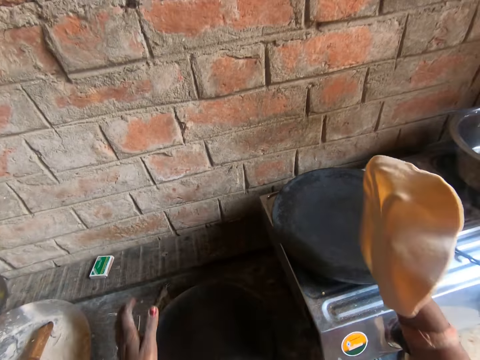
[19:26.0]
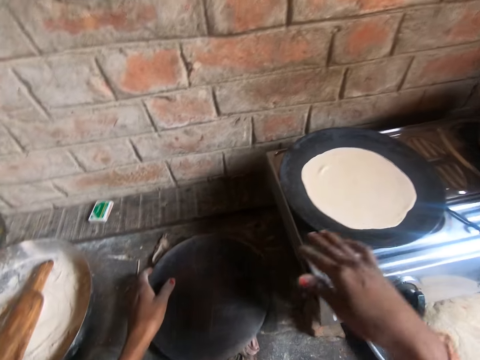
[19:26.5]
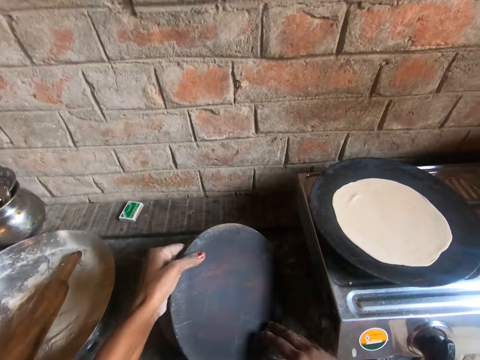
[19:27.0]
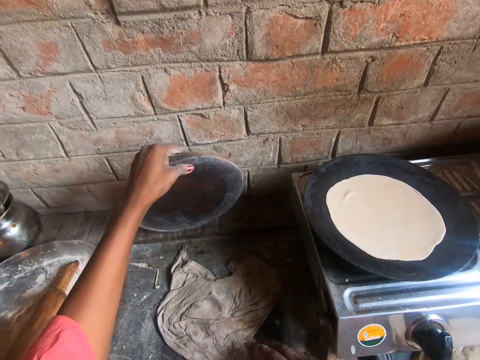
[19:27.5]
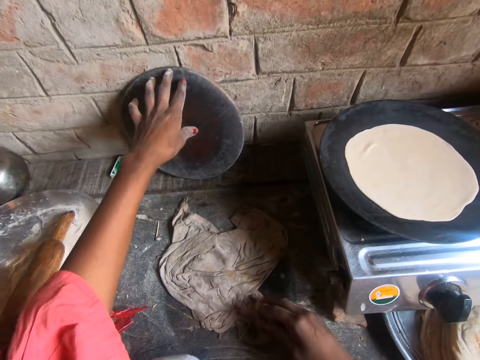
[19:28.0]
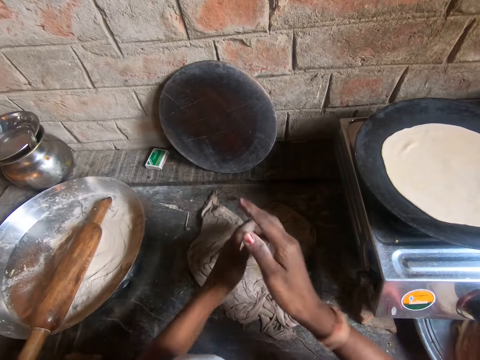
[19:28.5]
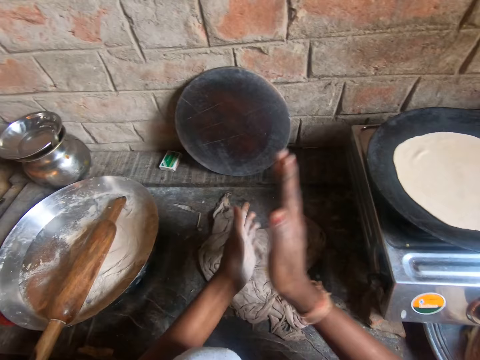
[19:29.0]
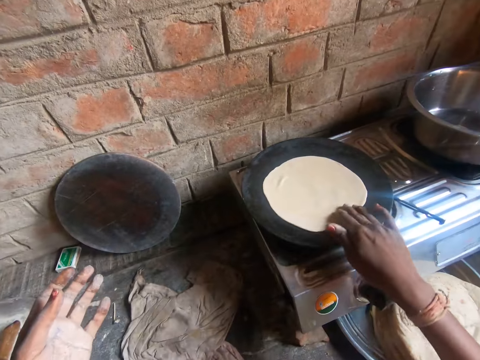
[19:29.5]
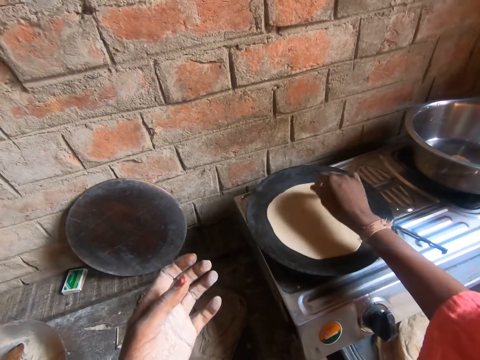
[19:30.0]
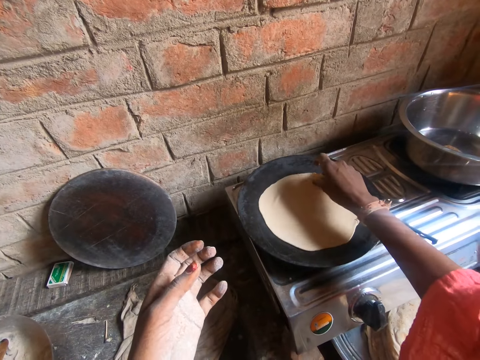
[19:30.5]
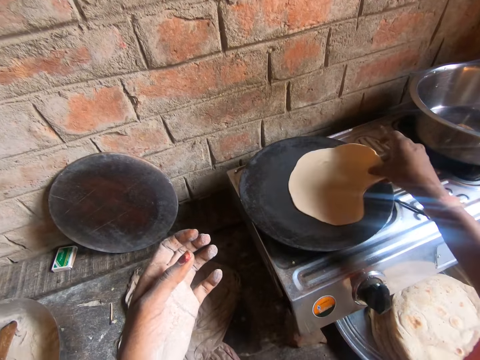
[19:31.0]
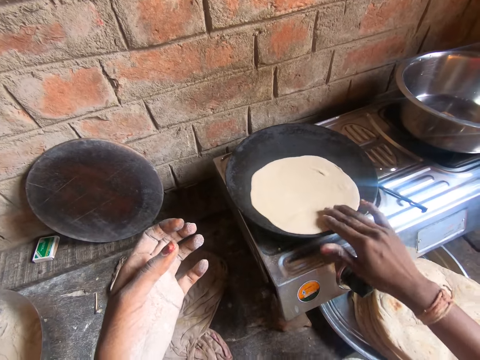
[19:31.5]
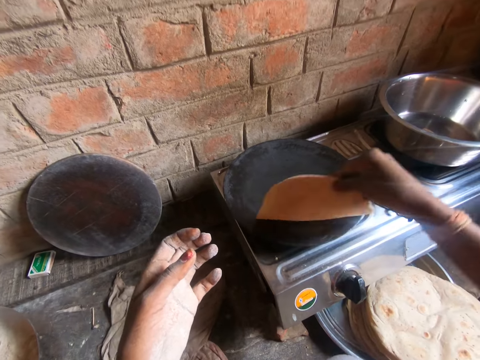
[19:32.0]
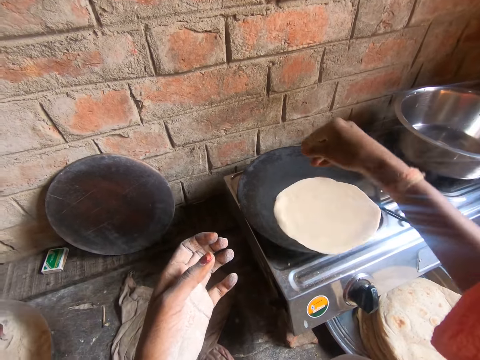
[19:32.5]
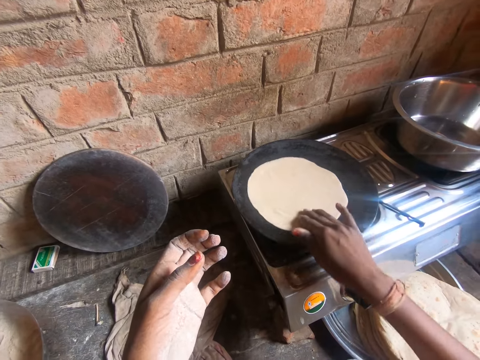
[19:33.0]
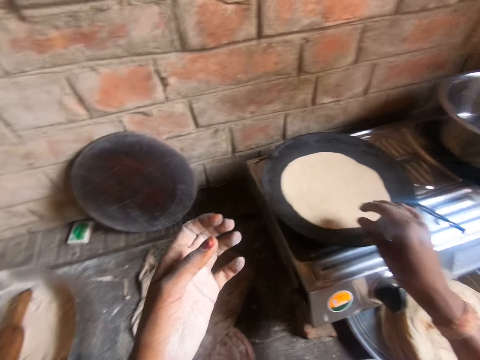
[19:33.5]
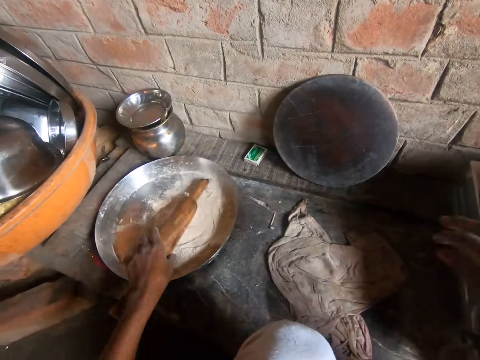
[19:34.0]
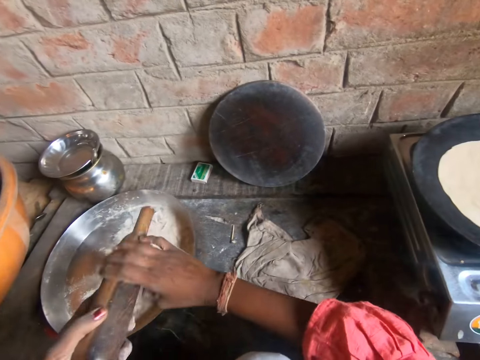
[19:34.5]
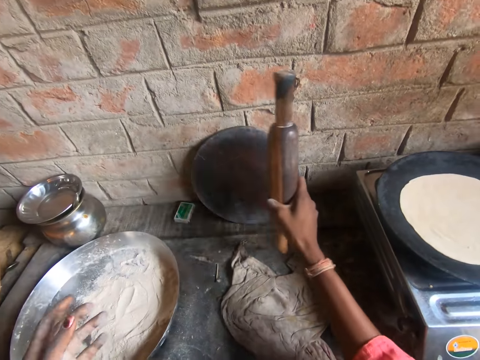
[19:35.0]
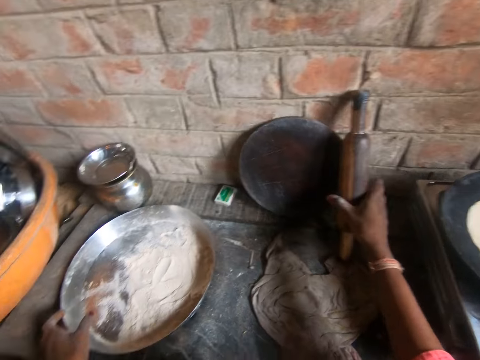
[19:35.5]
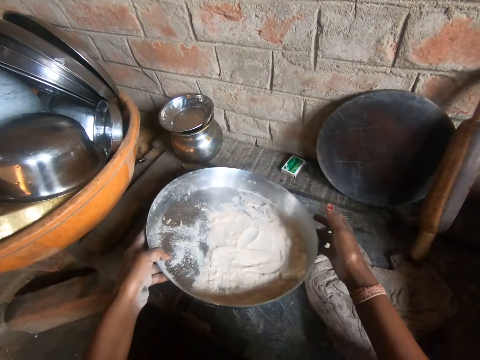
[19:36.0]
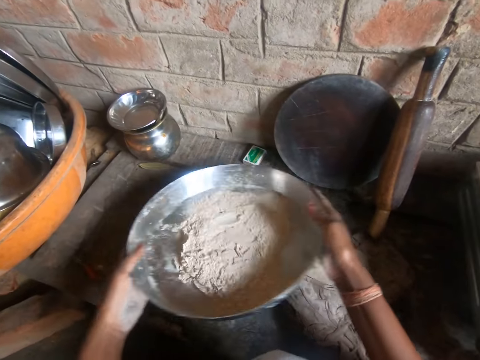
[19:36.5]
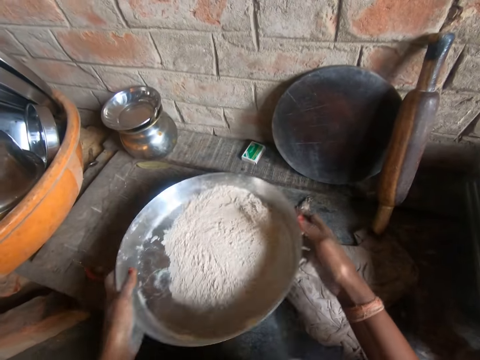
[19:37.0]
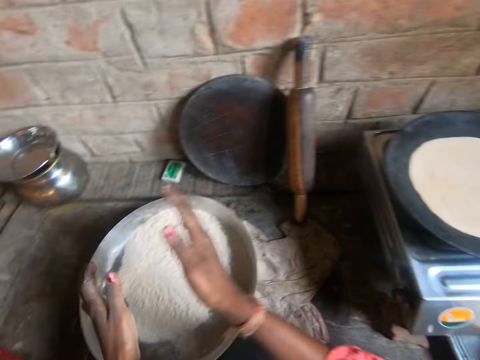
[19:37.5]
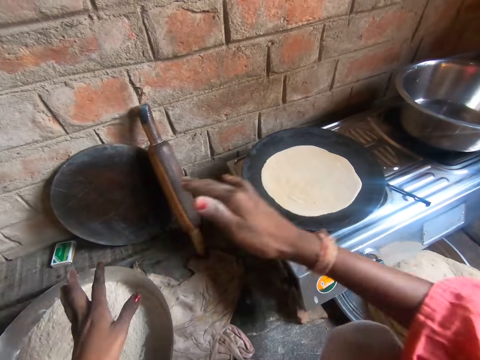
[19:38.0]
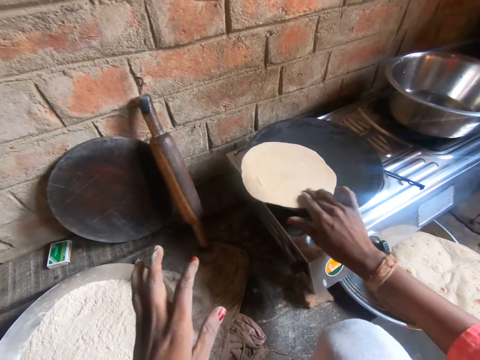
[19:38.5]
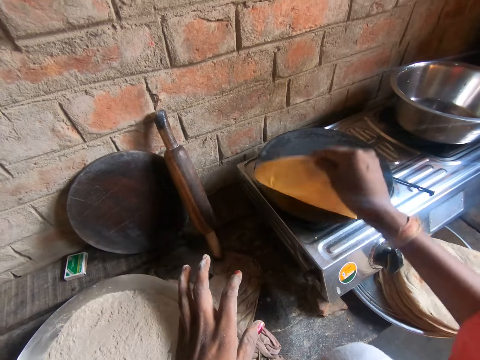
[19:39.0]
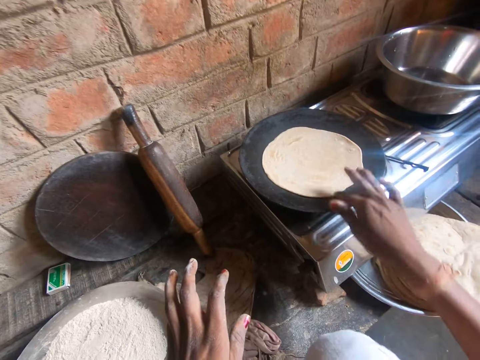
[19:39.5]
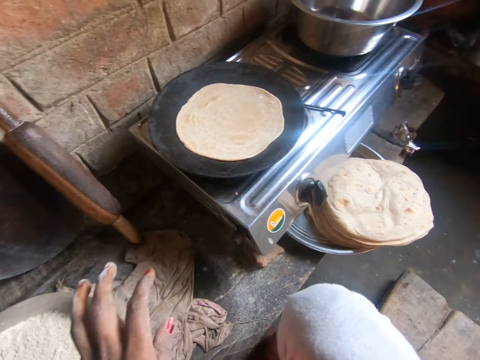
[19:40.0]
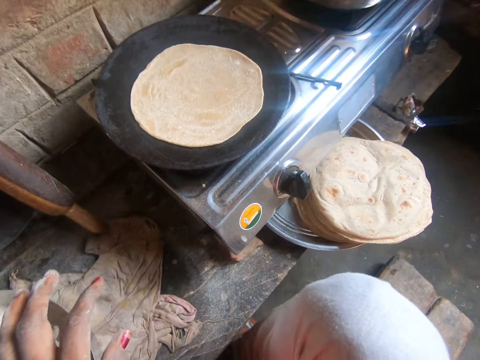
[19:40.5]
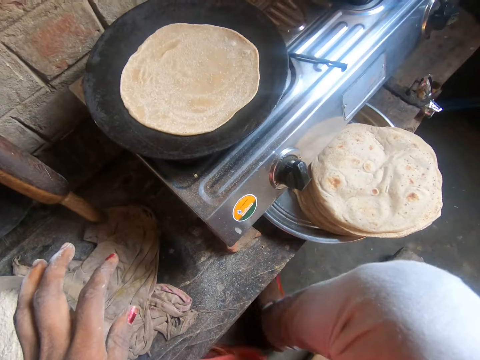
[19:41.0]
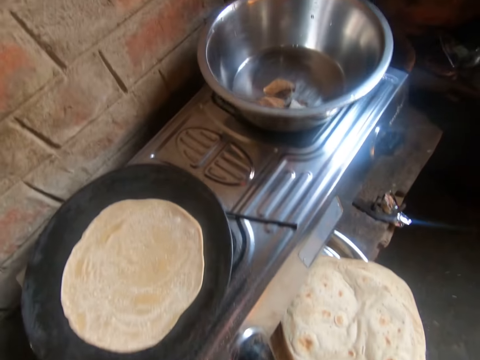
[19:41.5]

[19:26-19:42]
The camera wearer passes the second flattened roti to her left hand with her left hand. She places the second flattened roti on the iron flat pan with her right hand. She leans the round wooden board on the wall with her left hand. She dusts both of her hands. She moves around the second flattened roti on the iron flat pan with her right hand. She checks the frying chapatti. She flips over the second flattened roti on the iron flat pan with her right hand. She moves around the second flattened roti on the iron flat pan with her right hand. She picks the rolling pin from the first metal tray with her left hand. She leans the rolling pin on the wall with her right hand. She moves the flour in the first metal tray with both of her hands. She takes the tray with flour. She dusts both of her hands. She flips over the second flattened roti on the iron flat pan with her right hand. She takes coconut pieces.

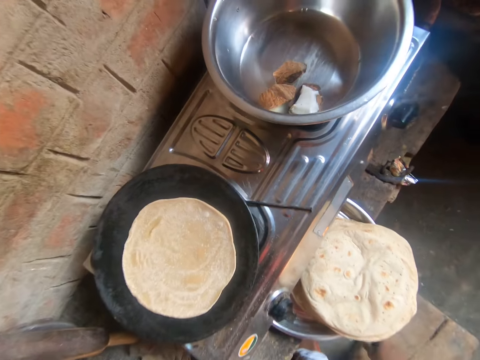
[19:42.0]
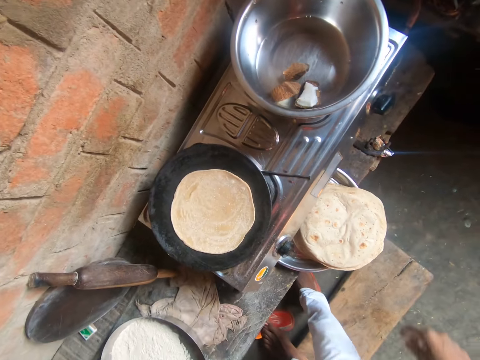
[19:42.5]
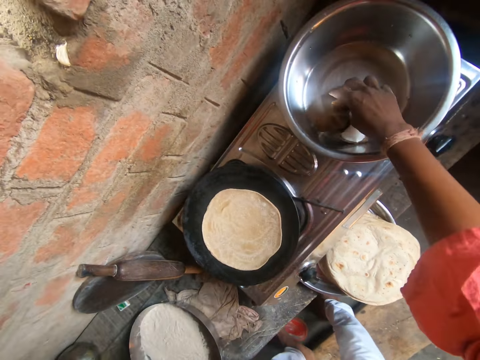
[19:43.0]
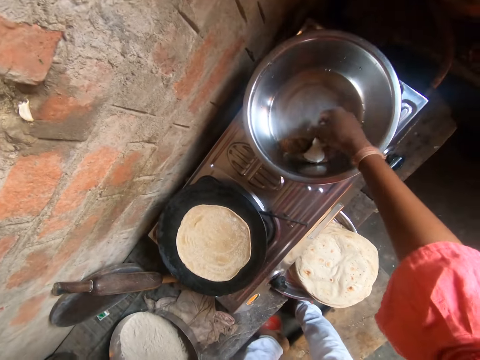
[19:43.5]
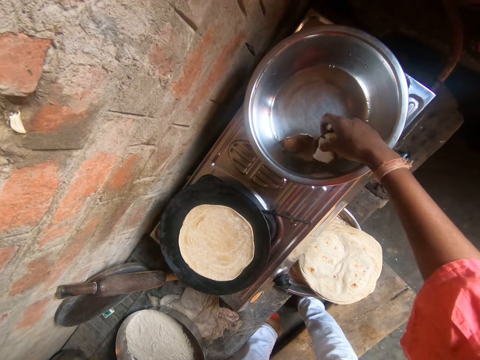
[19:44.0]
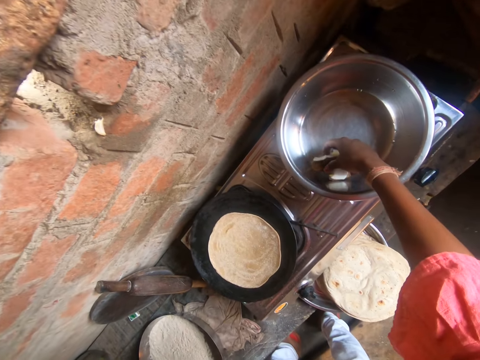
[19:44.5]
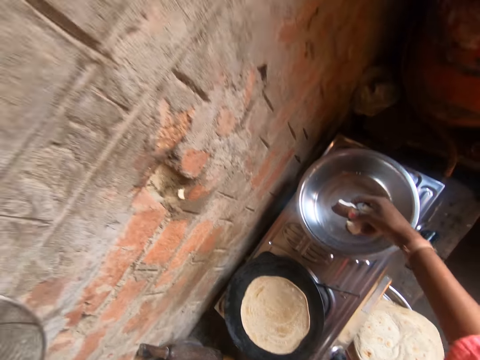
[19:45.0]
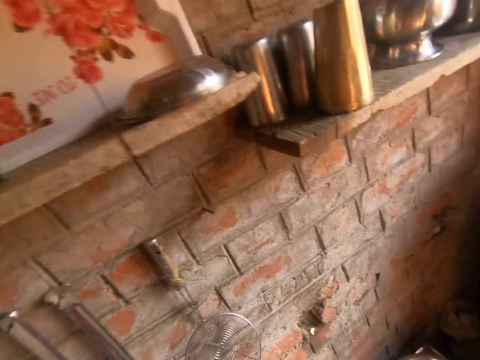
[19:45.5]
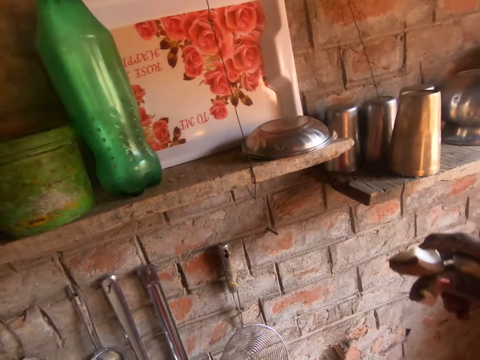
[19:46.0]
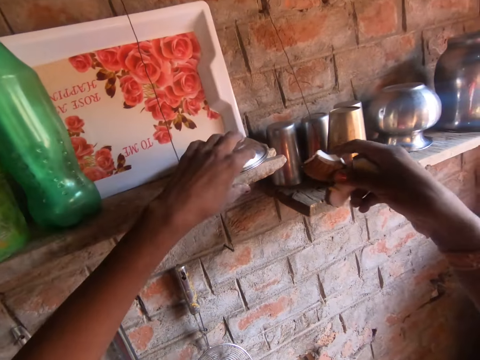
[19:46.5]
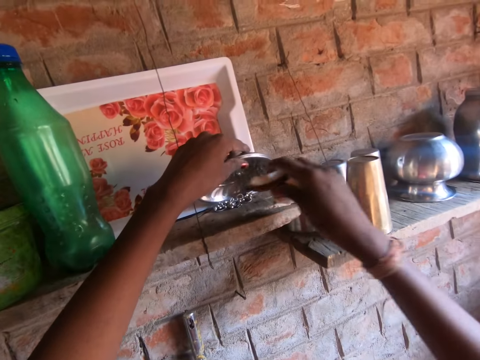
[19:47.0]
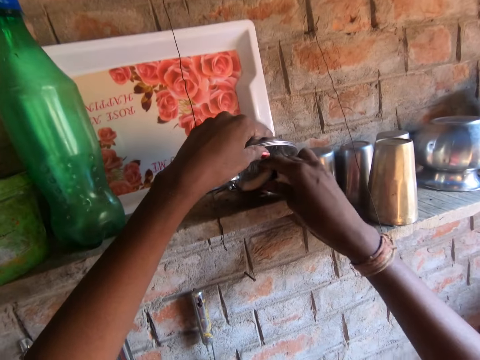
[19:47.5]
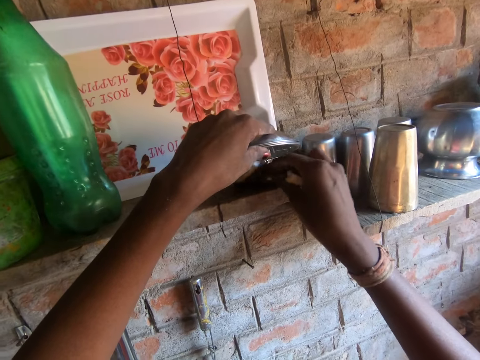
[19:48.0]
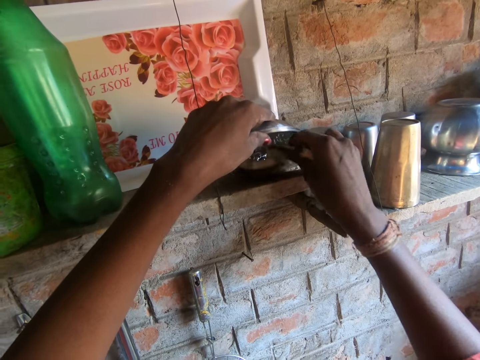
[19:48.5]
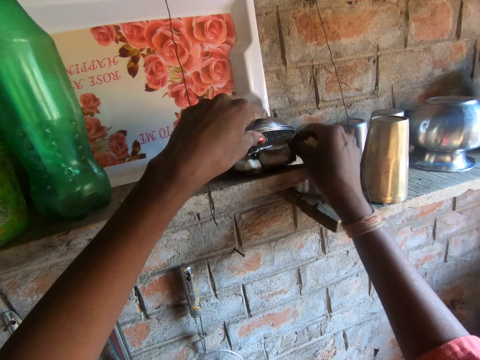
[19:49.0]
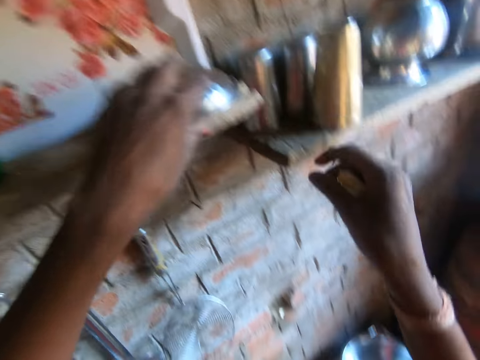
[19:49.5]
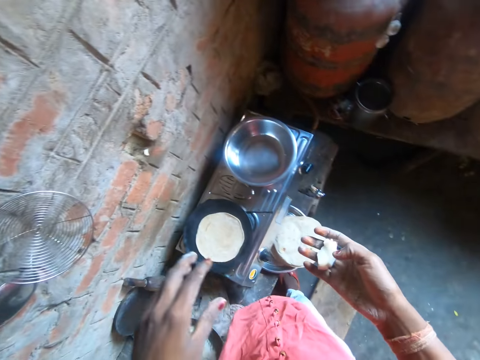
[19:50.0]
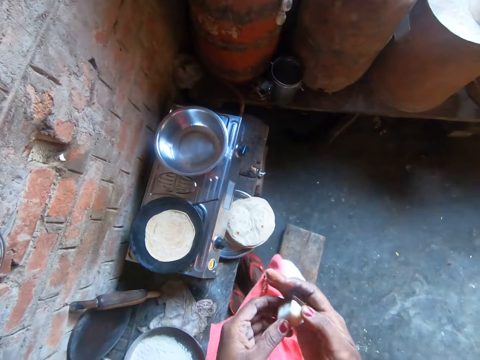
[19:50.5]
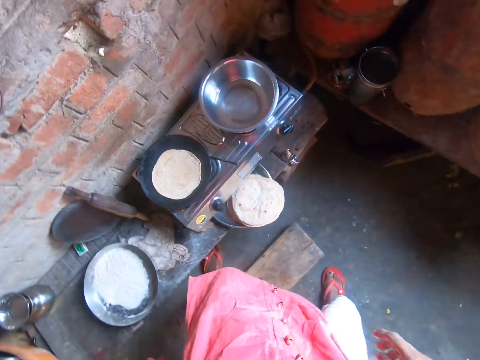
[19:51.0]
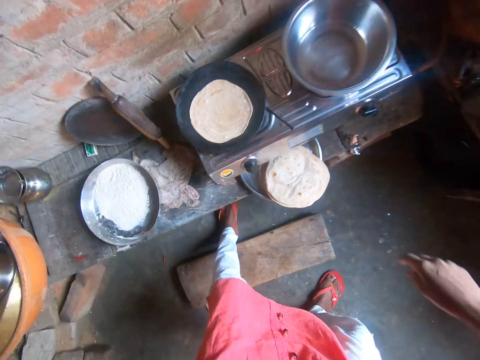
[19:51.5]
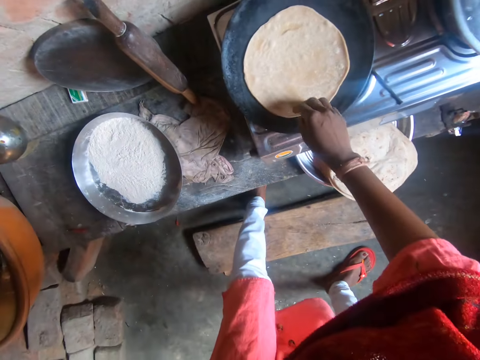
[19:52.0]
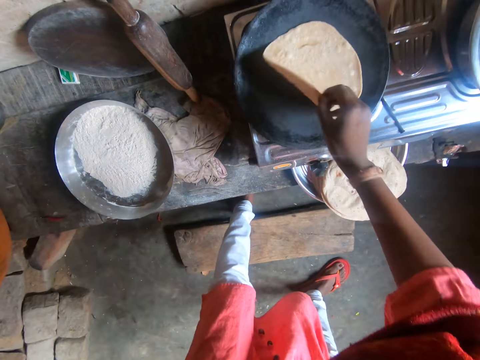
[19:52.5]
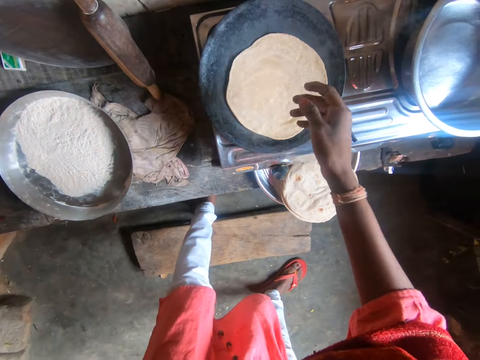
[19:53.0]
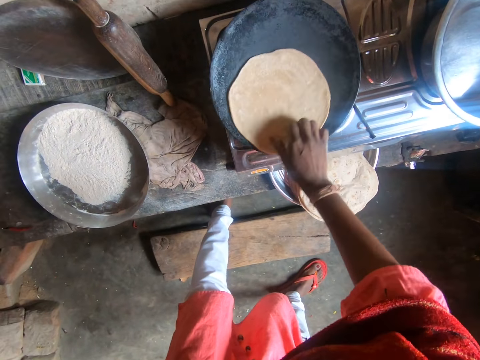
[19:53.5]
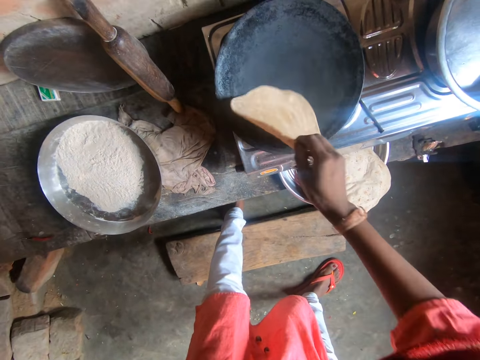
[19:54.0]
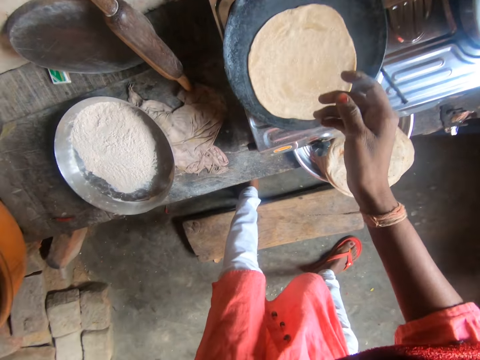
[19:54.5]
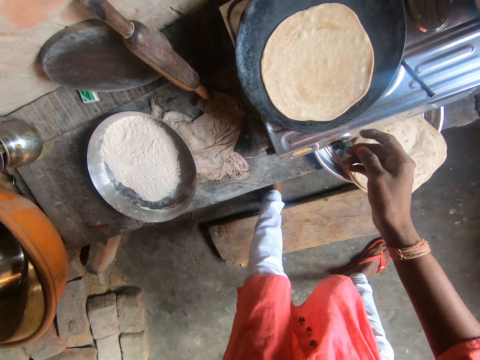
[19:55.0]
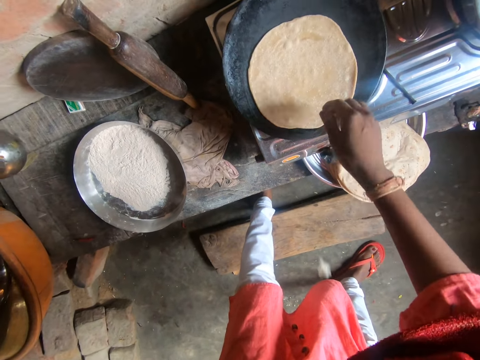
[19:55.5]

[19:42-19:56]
The camera wearer picks coconuts from a metal basin on the stove with her right hand. She lifts a metal plate from a wooden shelf with her left hand. She places some coconuts under the metal plate with her right hand. She checks the frying chapatti. She eats the coconut with her left hand. She turns the chapatti. She moves around the second flattened roti on the iron flat pan with her right hand.
